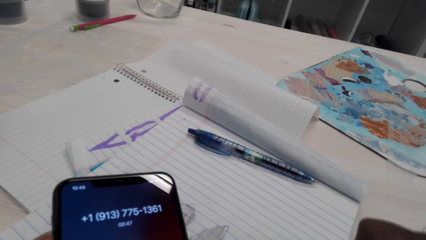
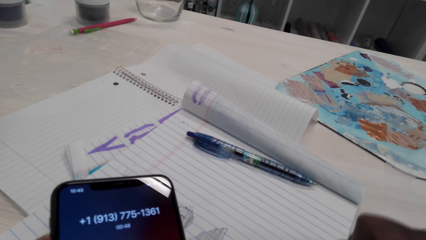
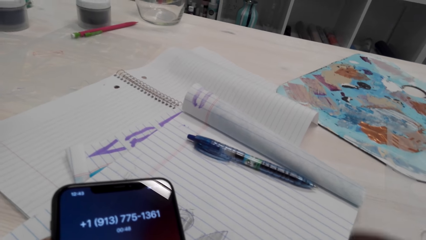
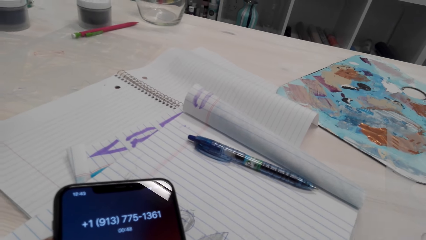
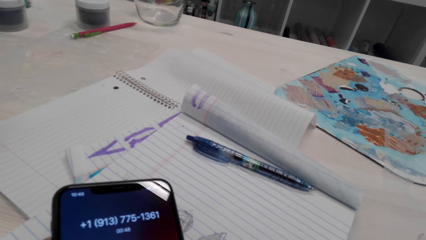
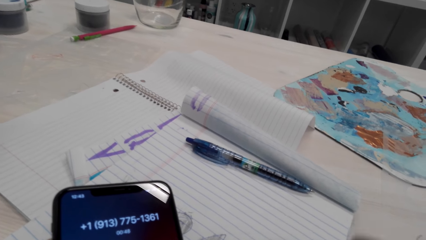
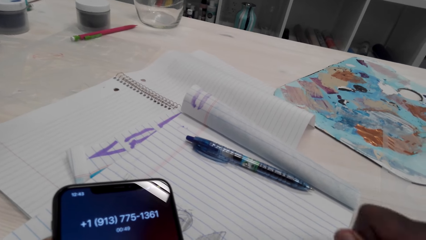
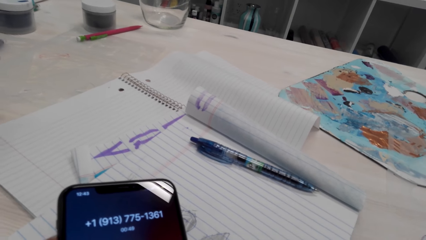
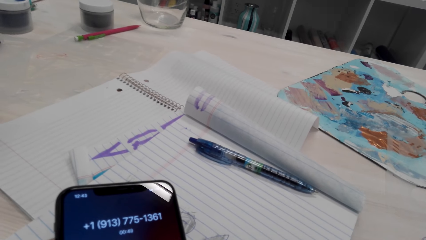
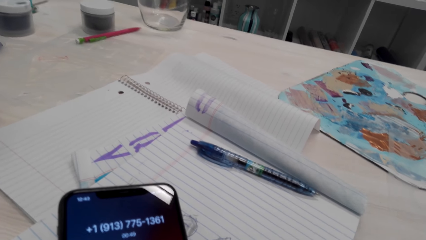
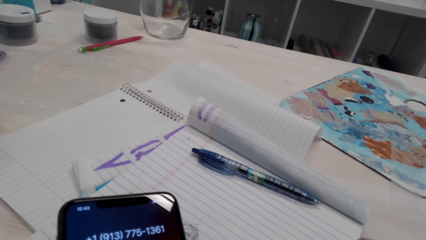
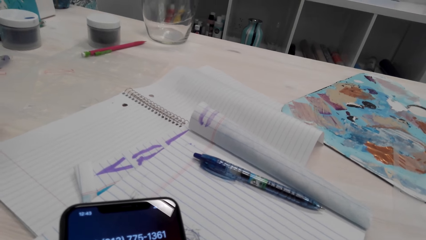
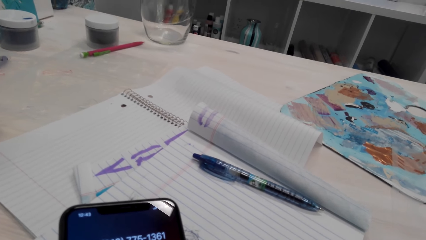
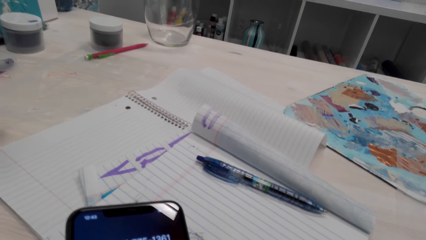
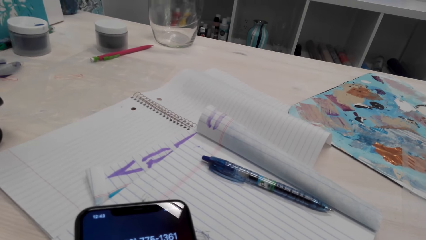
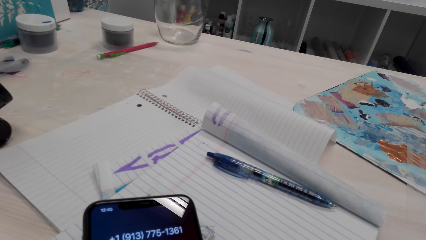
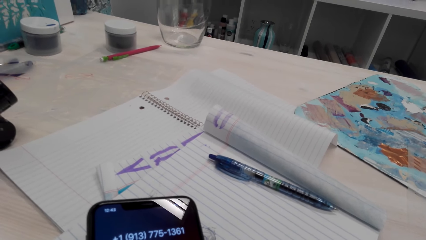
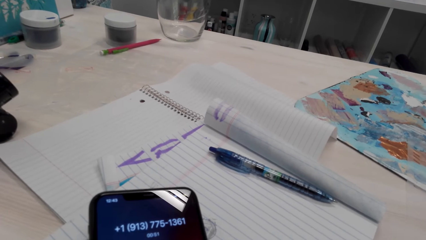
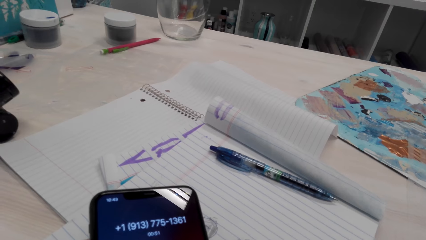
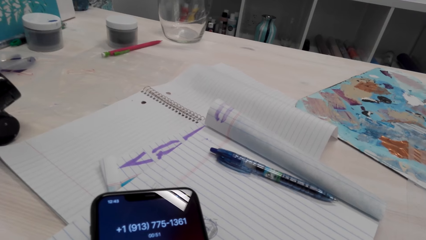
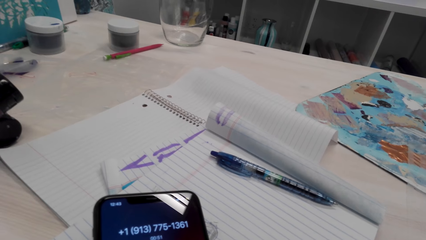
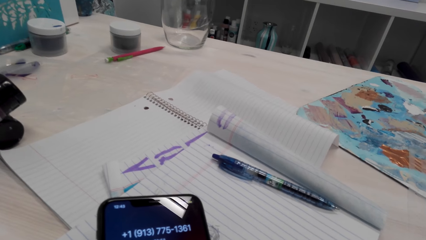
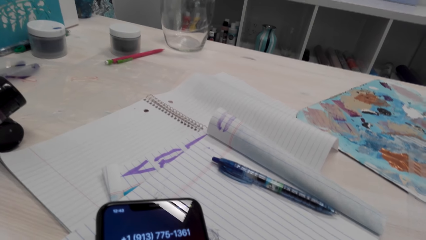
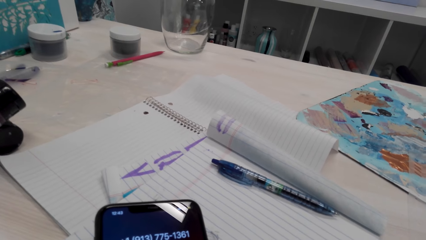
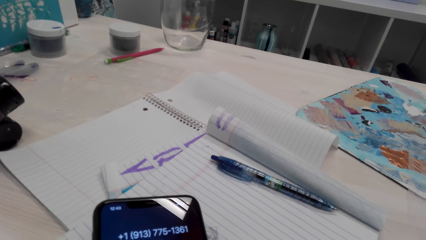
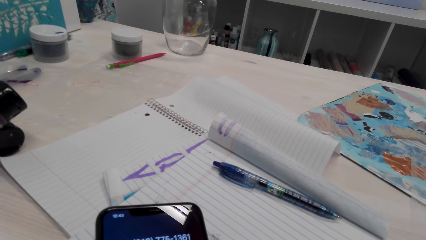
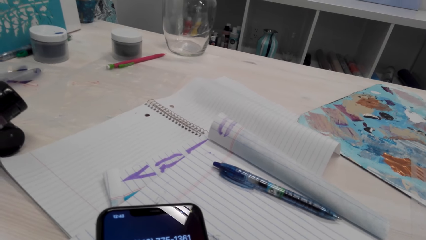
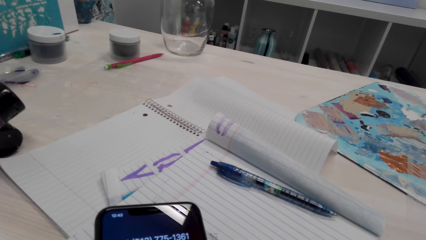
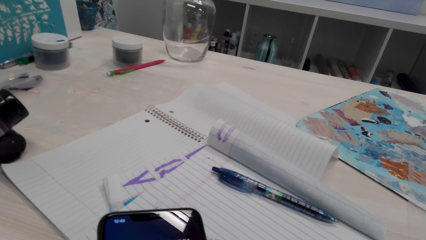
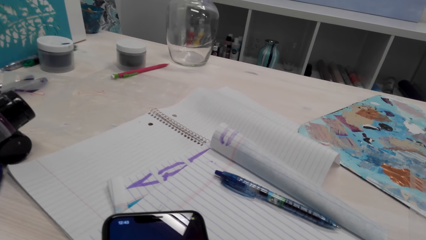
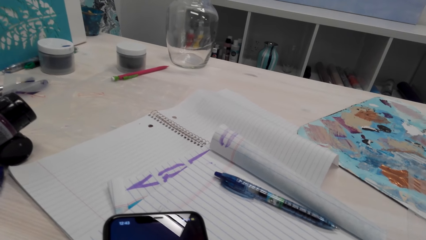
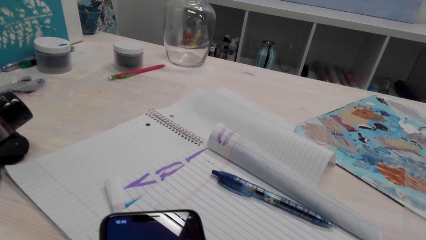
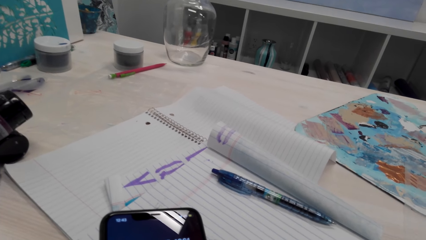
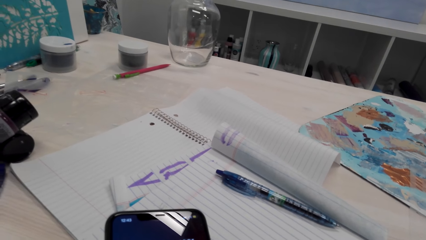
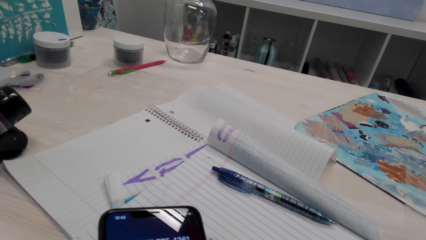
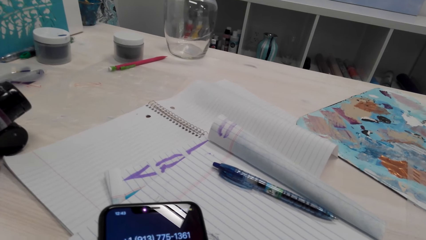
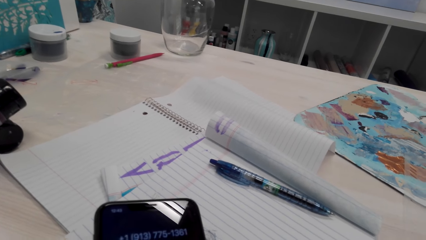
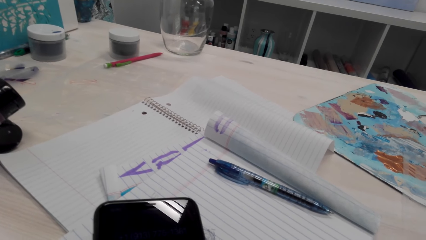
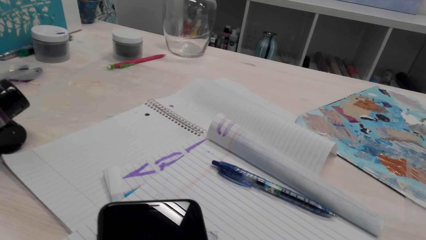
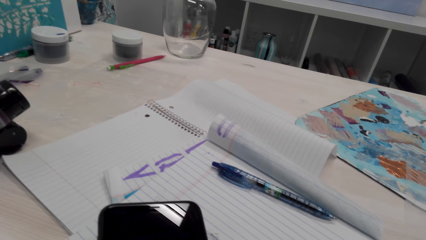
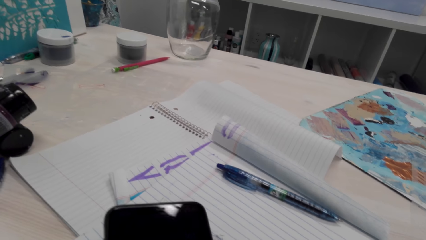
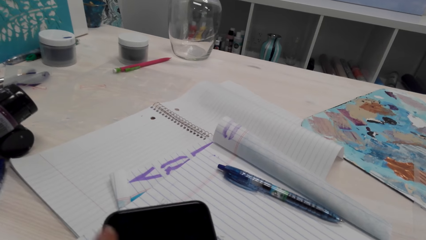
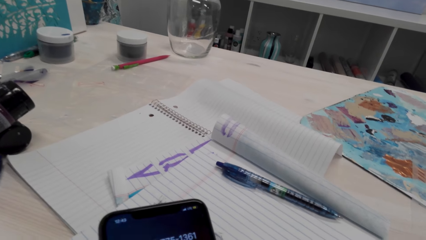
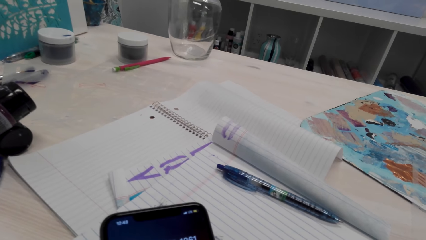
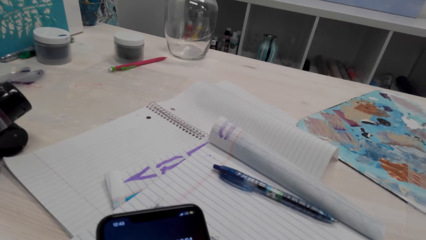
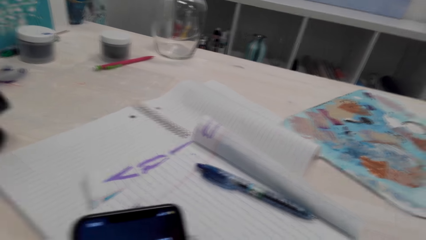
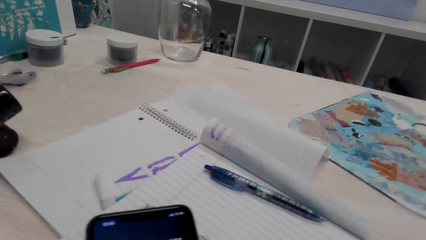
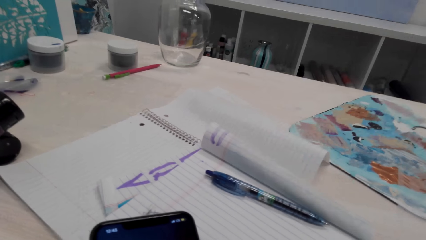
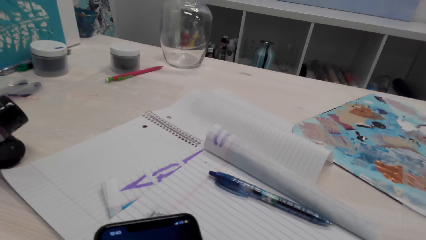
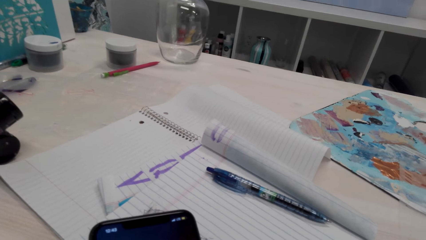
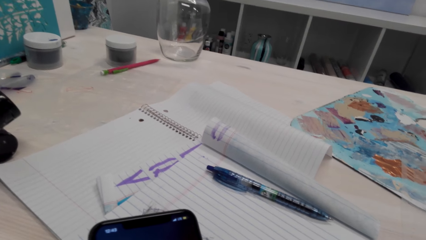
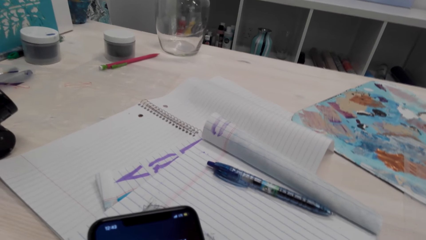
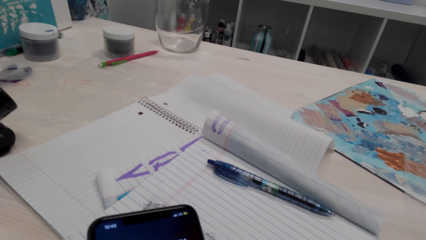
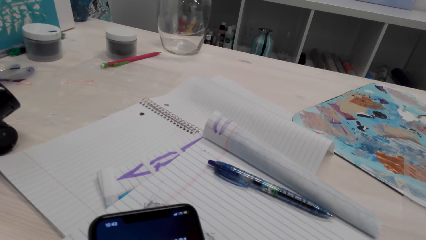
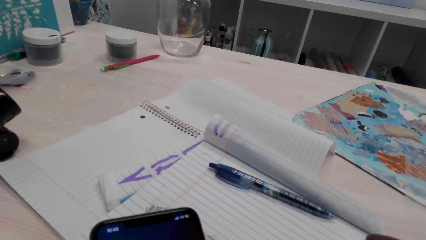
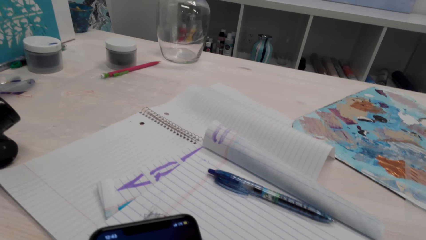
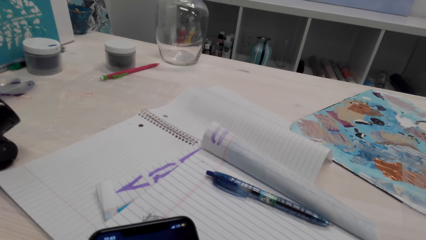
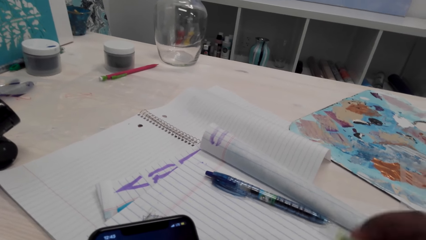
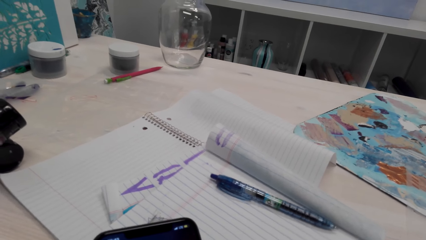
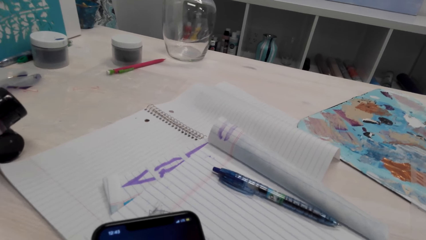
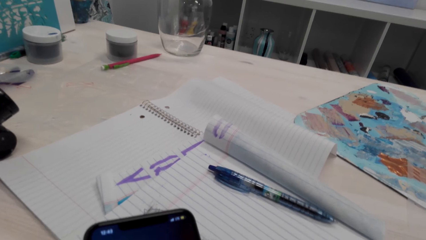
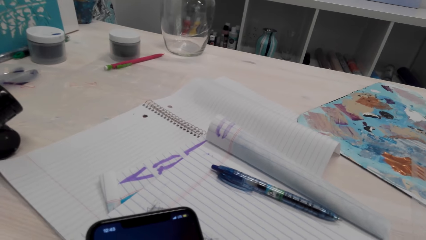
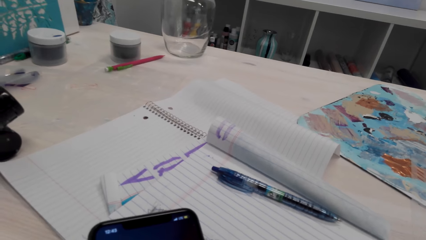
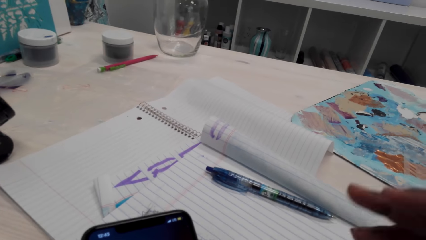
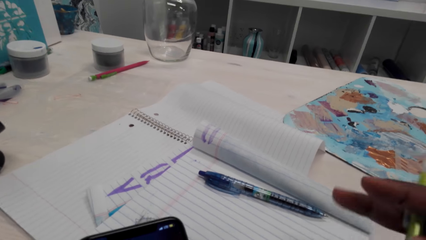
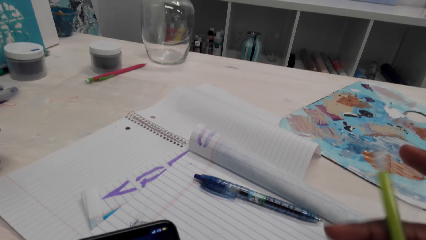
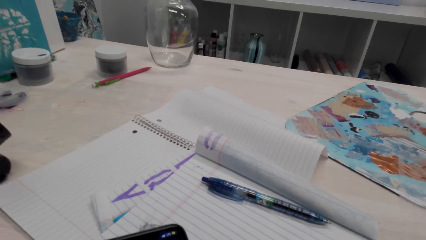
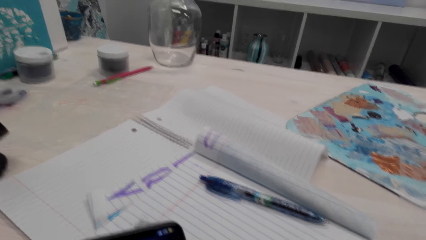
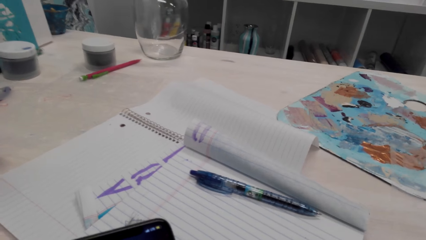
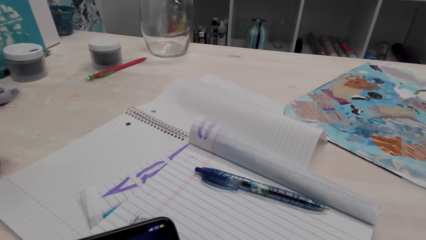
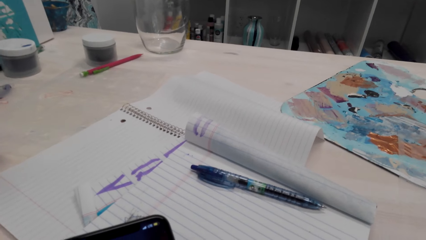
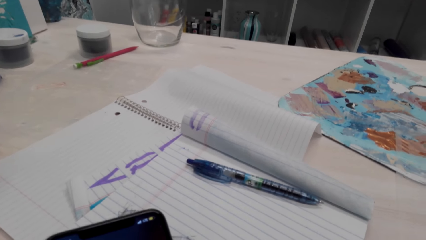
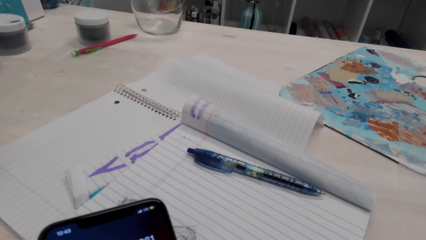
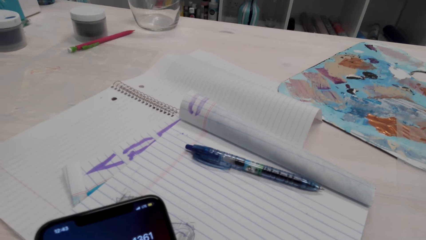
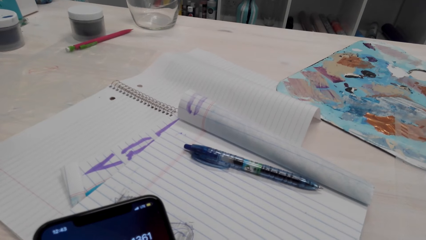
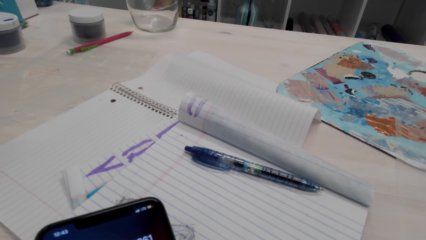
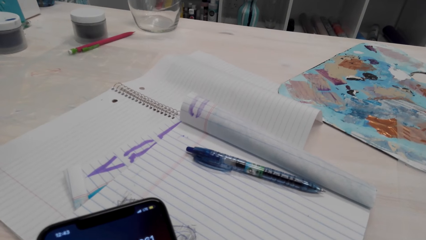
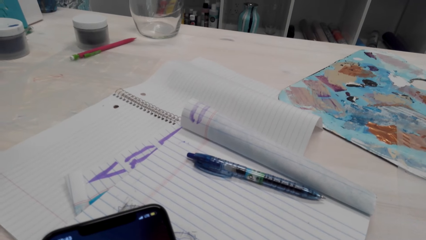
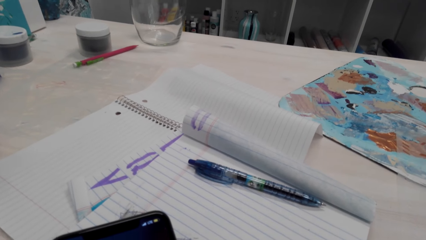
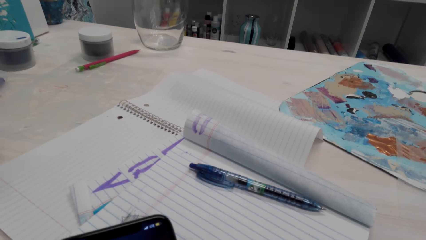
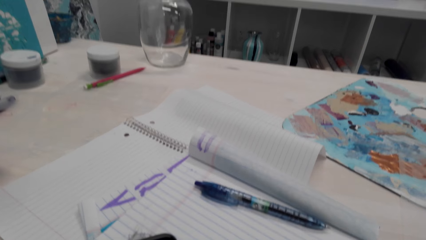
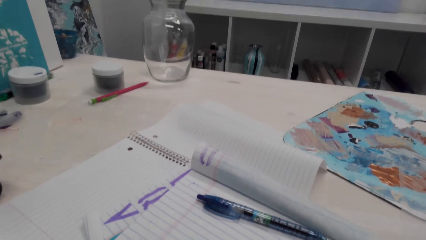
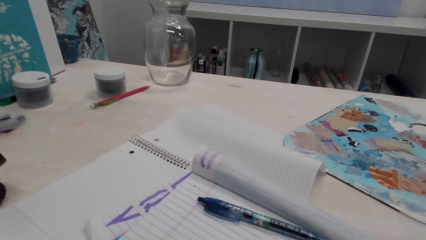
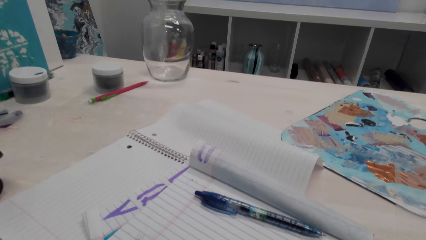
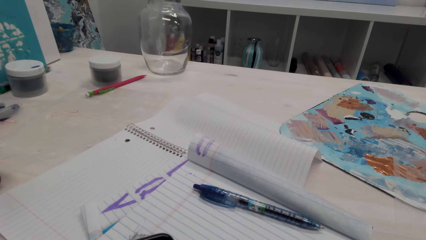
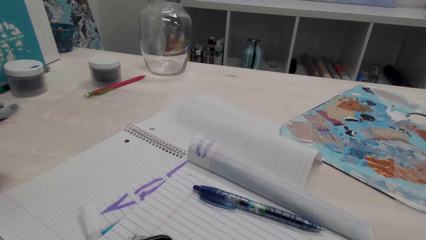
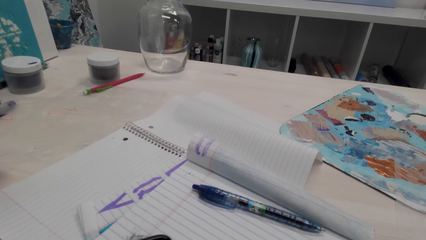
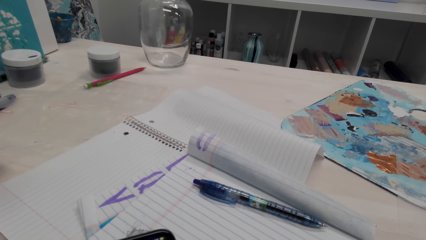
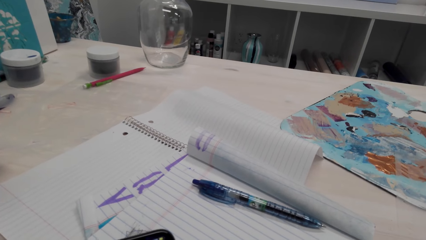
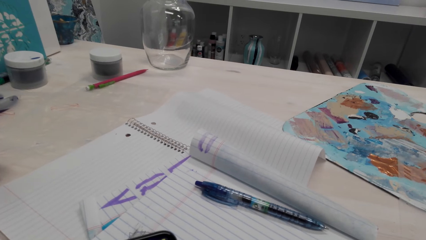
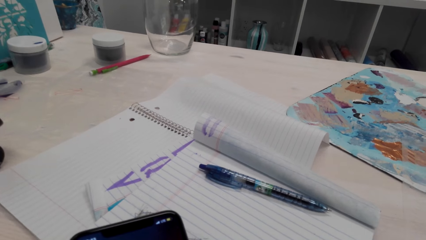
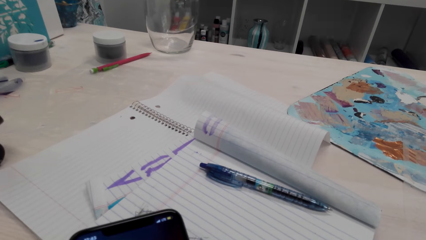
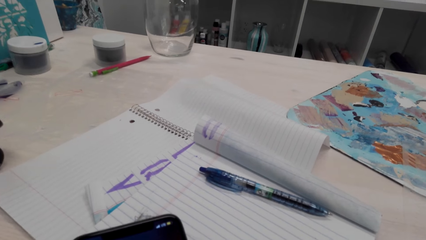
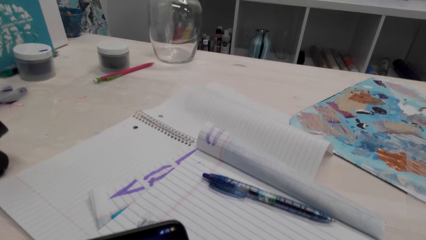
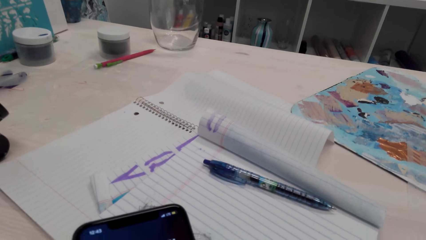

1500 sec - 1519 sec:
The camera wearer talks over the phone. They turn the pencil.
